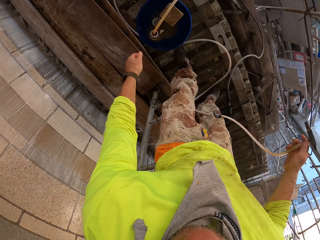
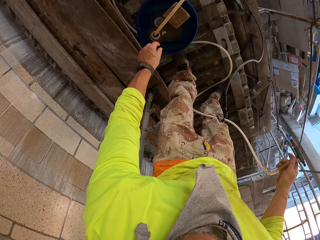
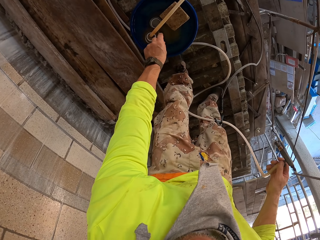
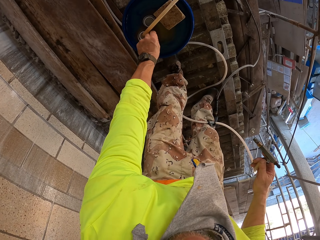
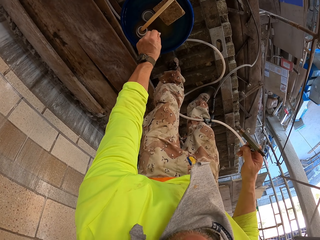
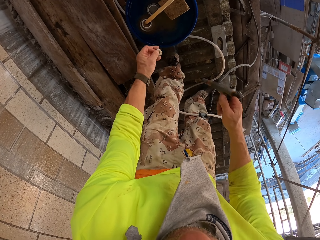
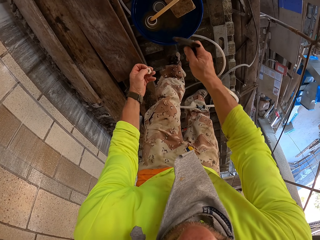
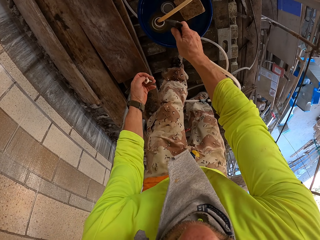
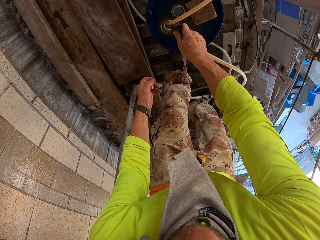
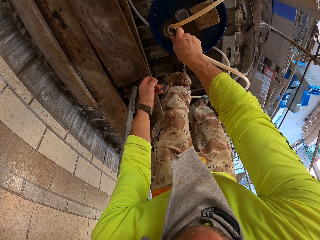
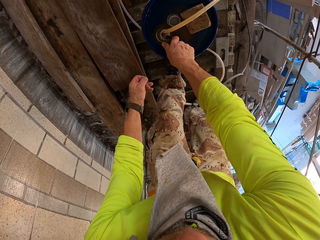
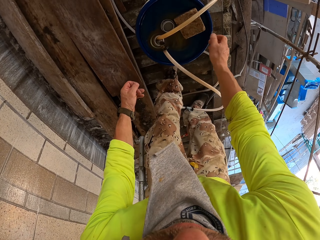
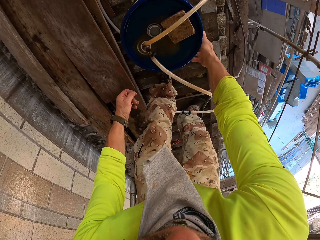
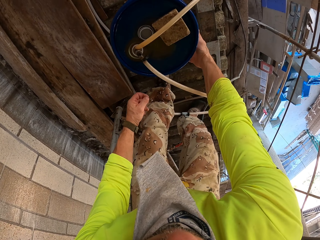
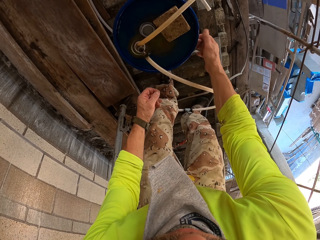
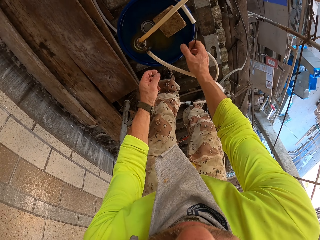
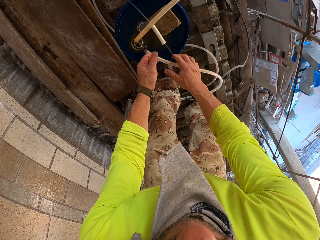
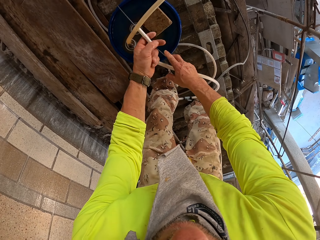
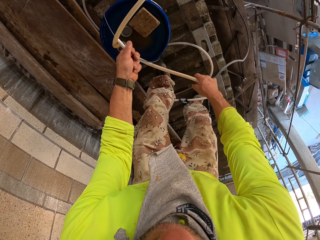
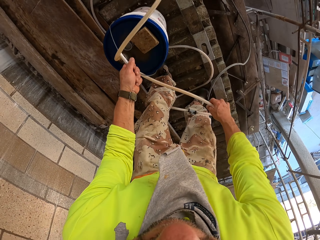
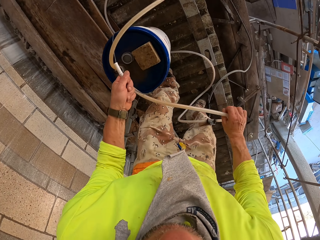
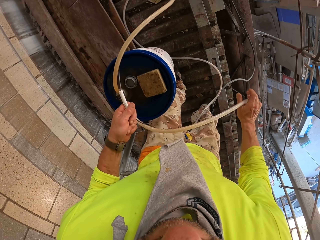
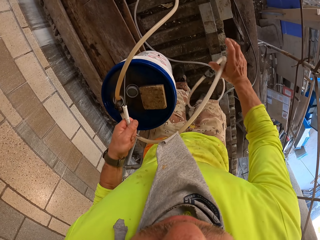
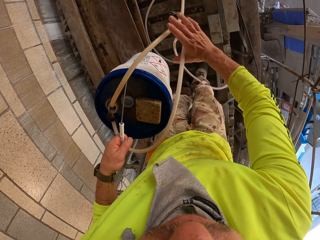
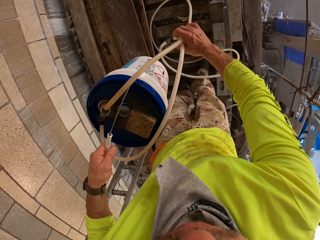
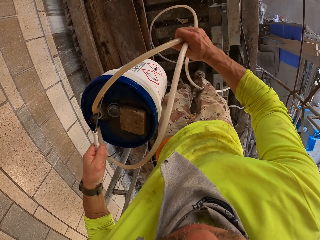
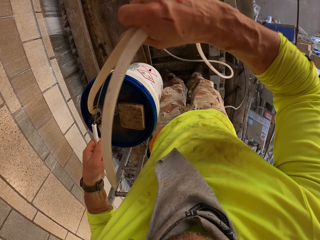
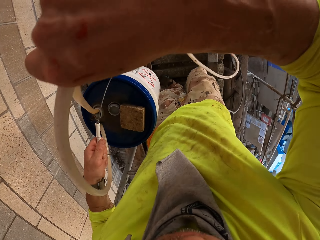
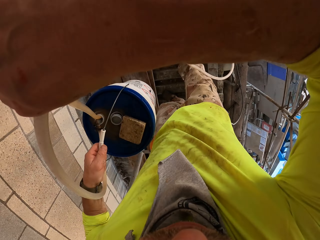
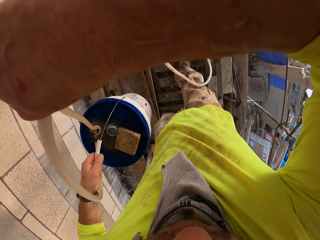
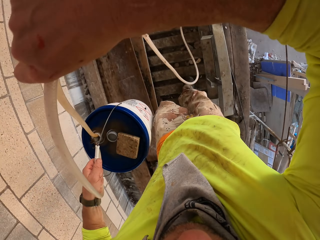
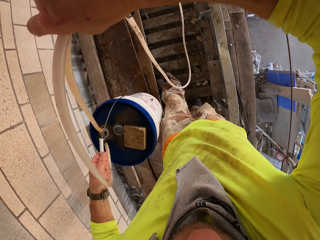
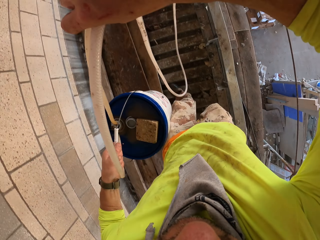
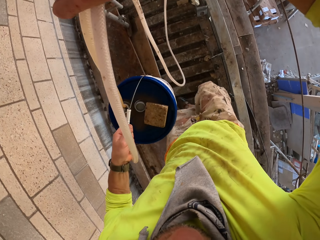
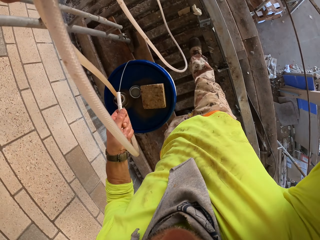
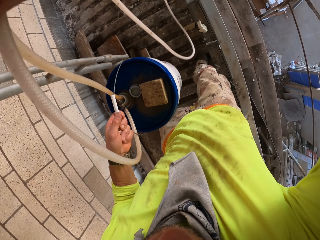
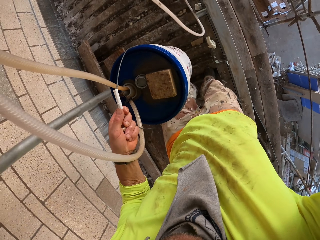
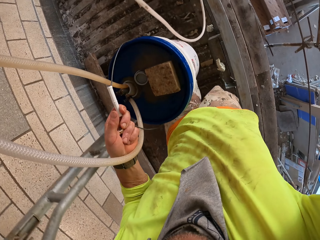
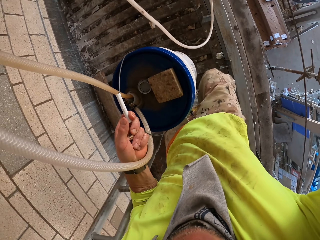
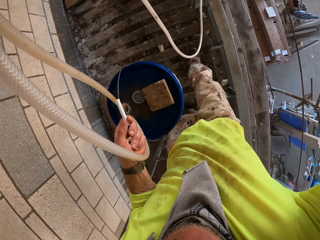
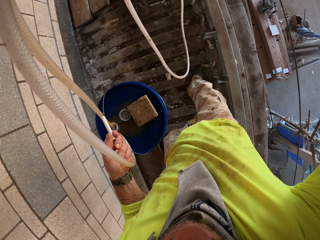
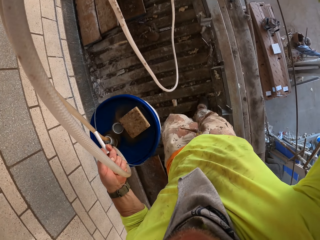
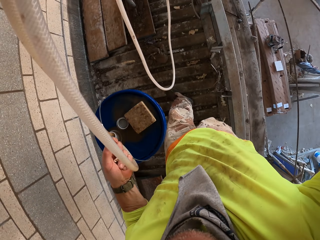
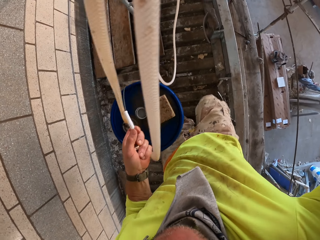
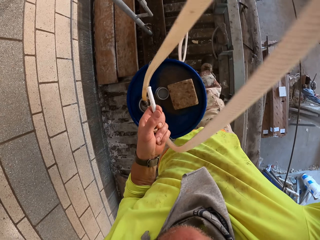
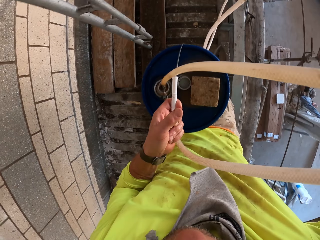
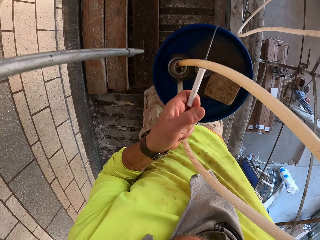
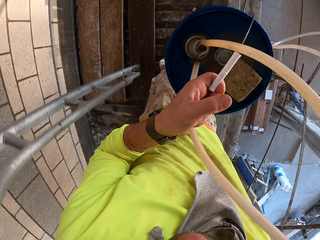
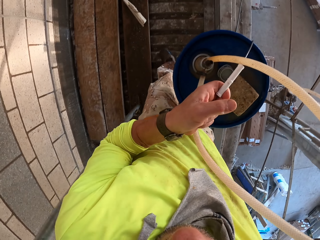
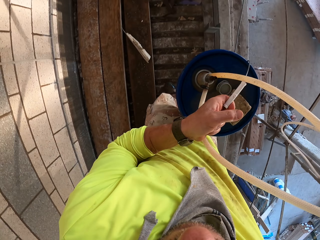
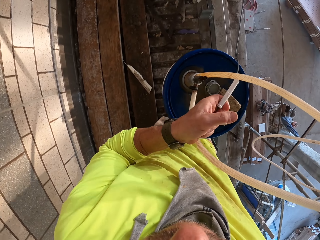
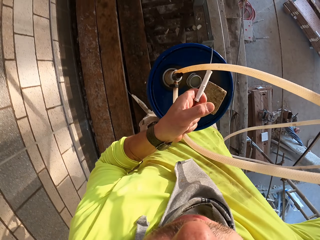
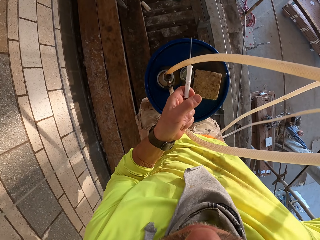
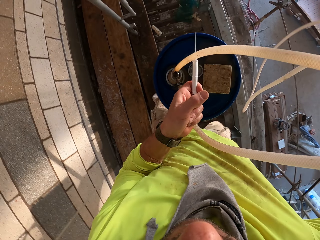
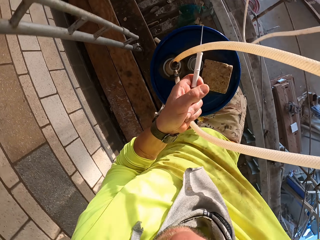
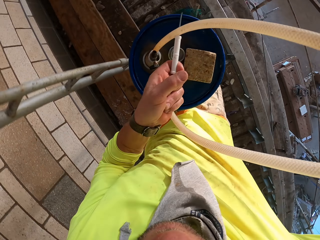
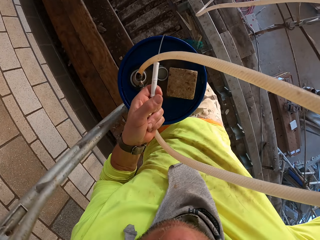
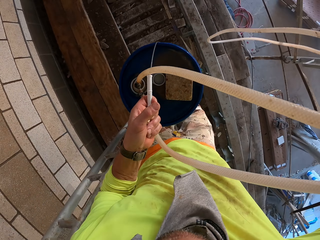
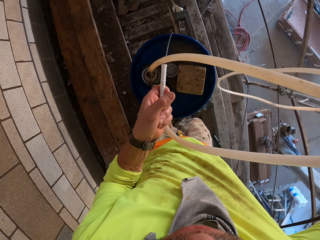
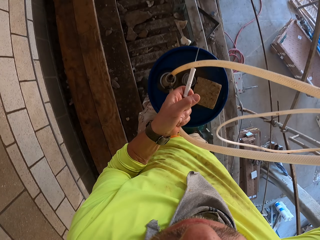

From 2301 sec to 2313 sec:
The camera wearer picks up the nozzle. They put the pipe in the bucket. They carry the bucket. They walk around.

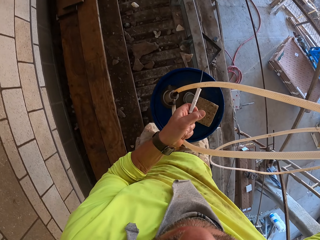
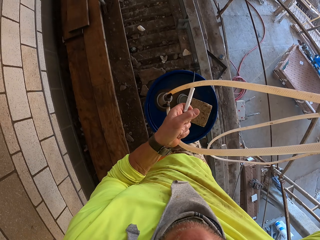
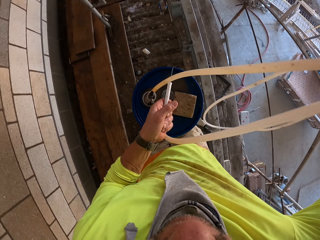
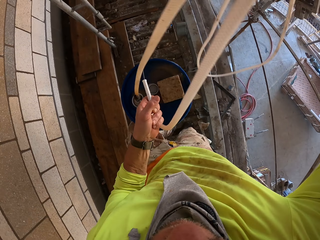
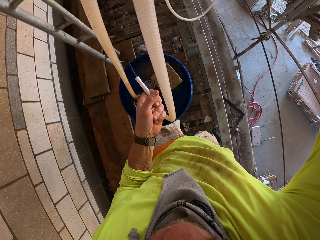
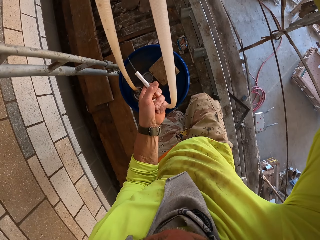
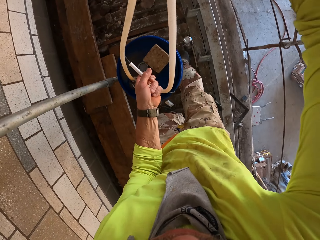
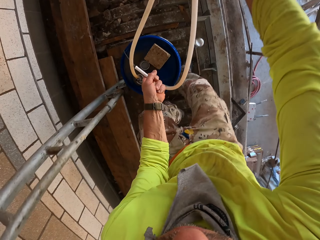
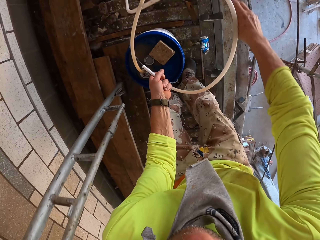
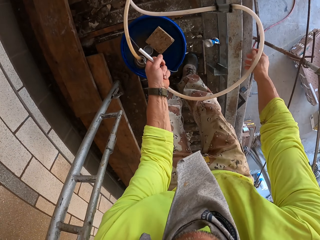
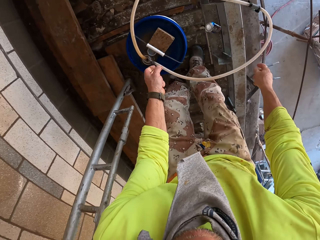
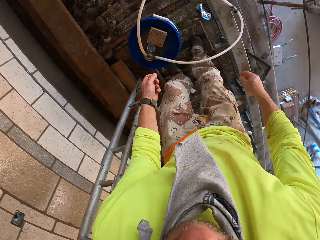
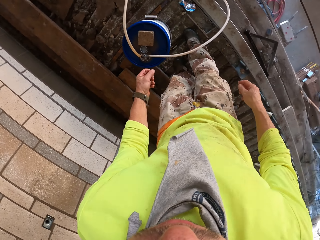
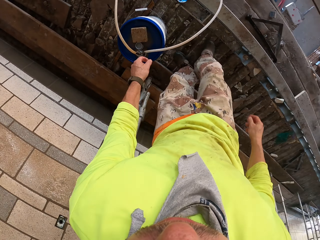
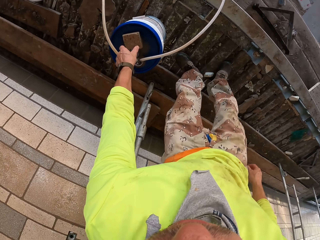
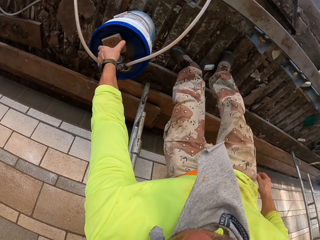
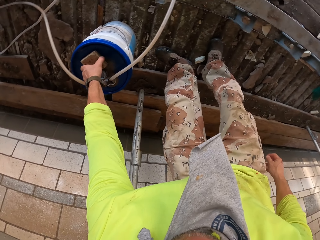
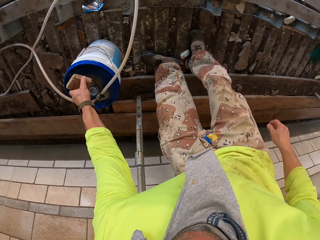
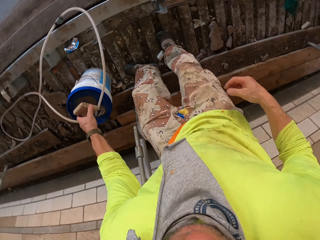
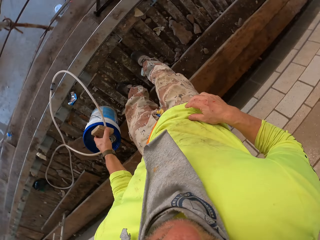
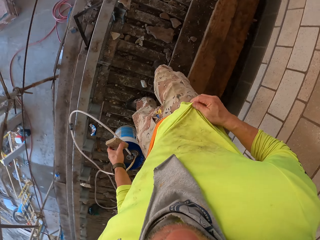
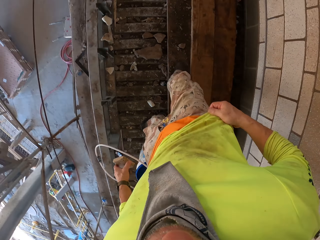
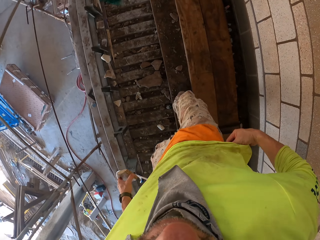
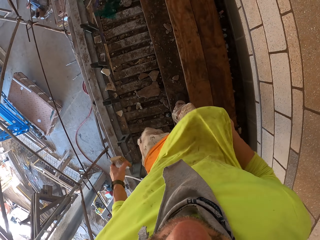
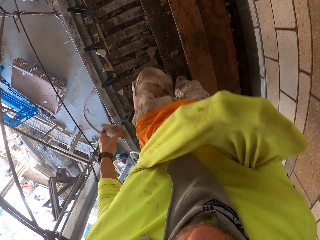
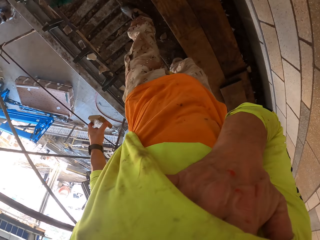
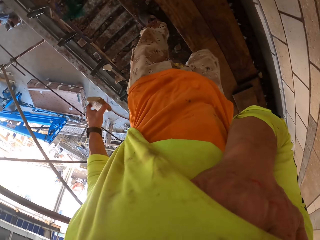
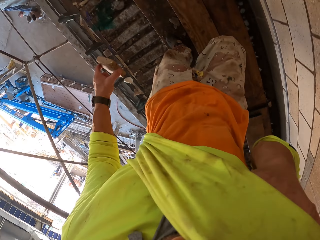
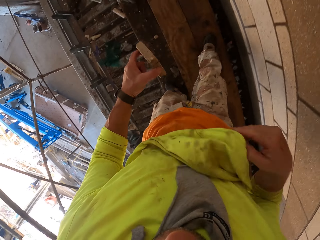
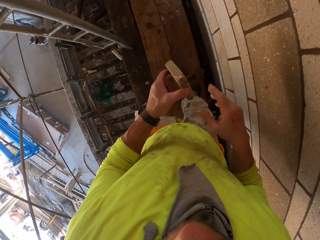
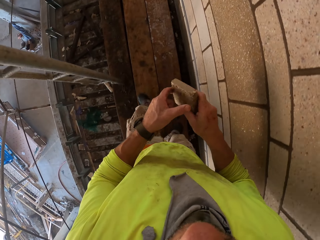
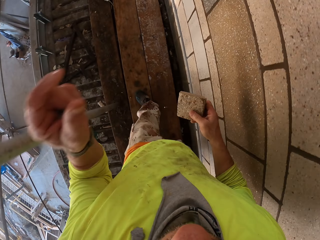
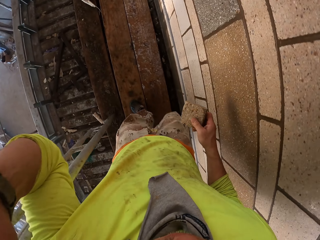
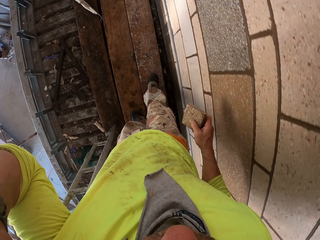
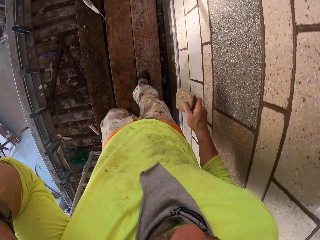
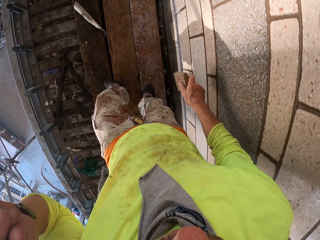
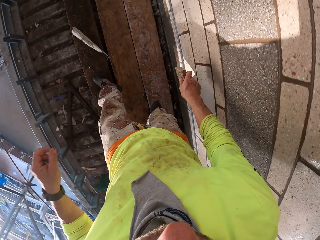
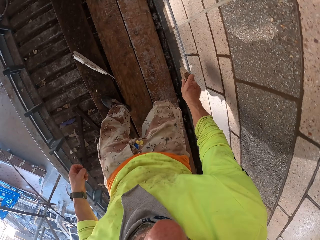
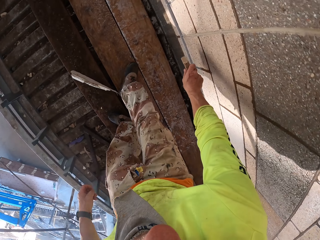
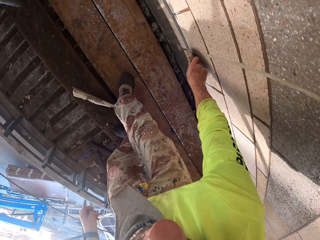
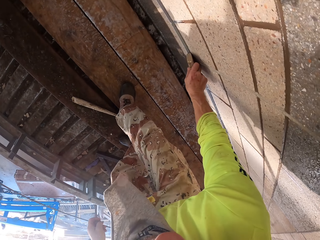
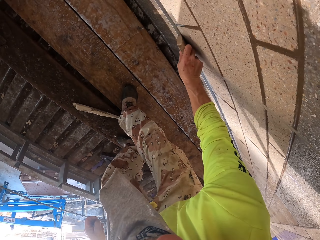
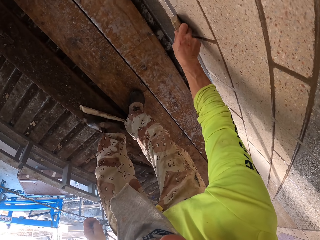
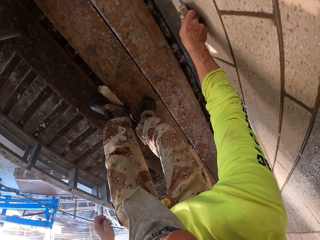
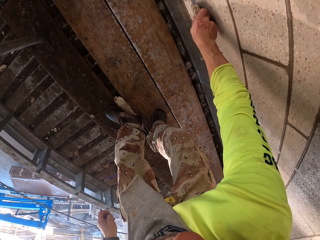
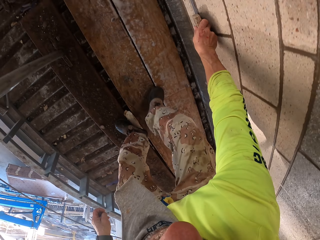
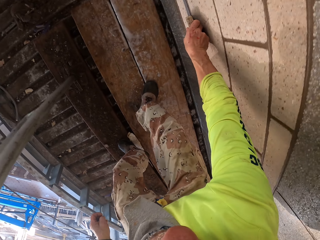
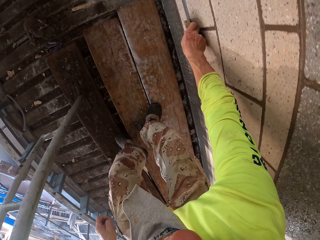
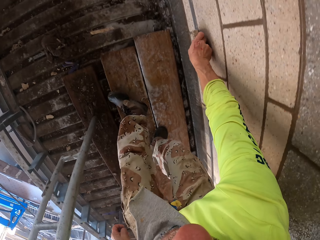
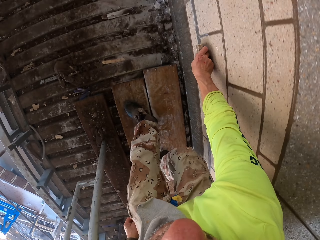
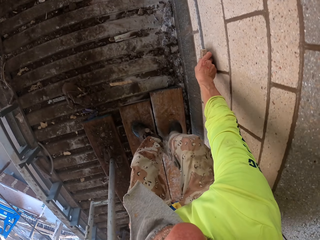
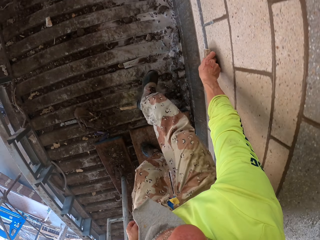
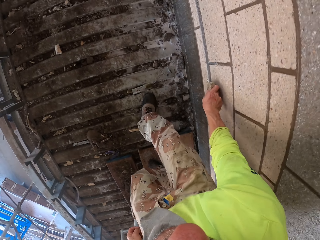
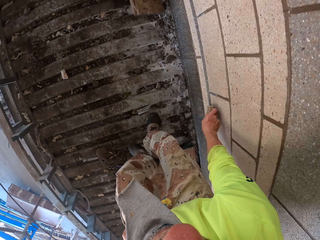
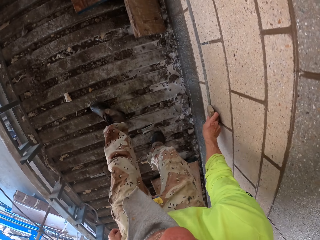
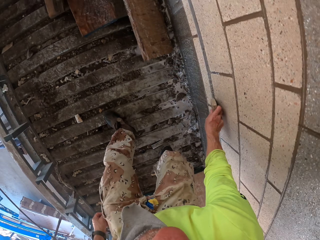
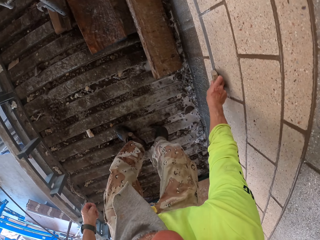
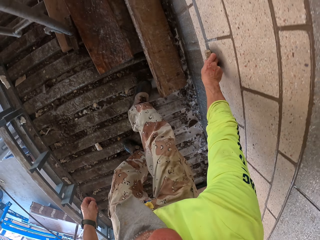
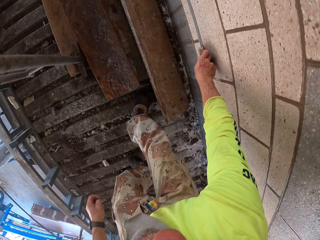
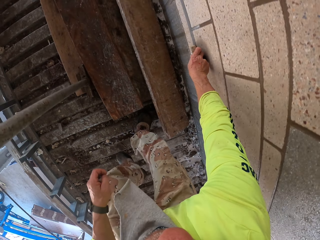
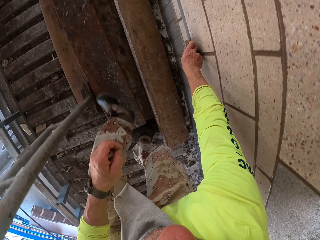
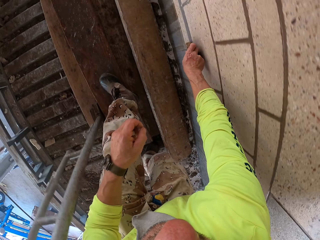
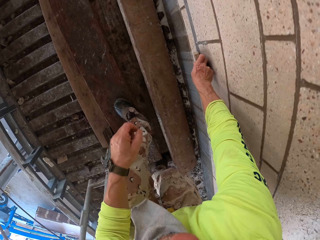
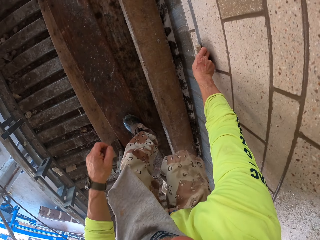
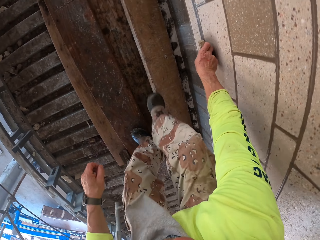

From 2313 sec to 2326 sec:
The camera wearer places the bucket on the floor. They pick up something. They lift a sweater. They walk around. They scrub the wall.
